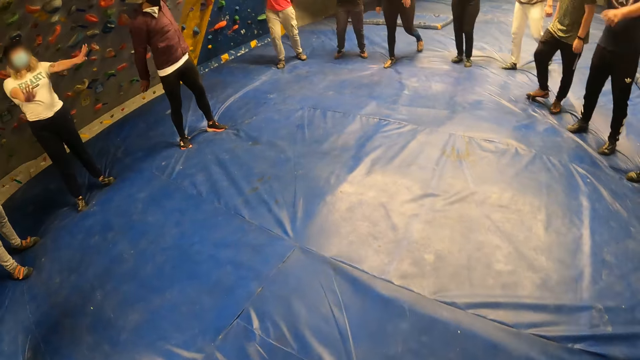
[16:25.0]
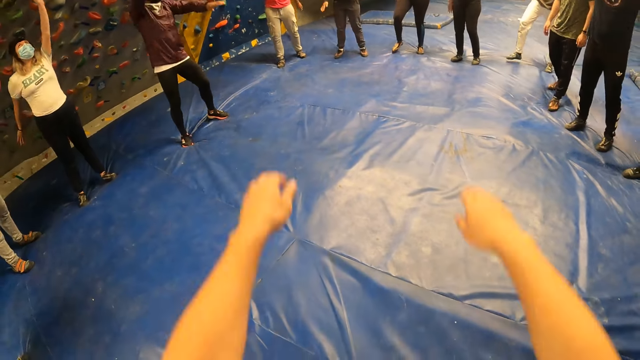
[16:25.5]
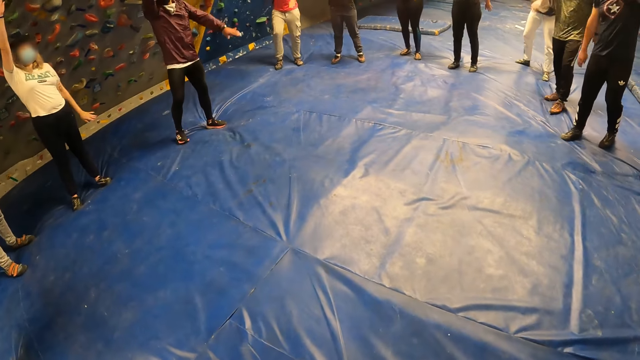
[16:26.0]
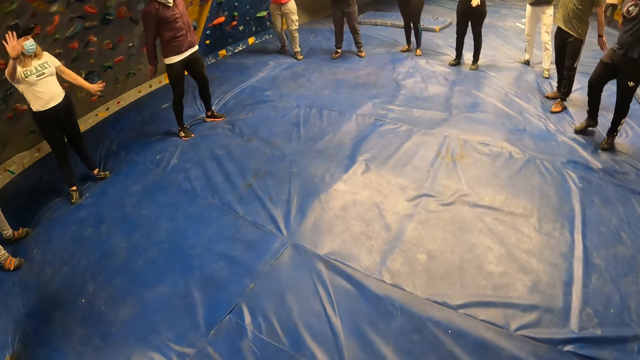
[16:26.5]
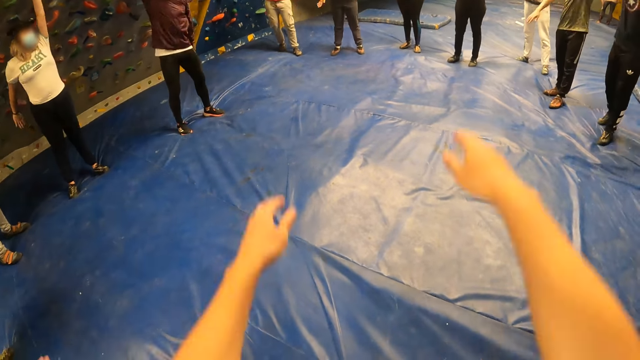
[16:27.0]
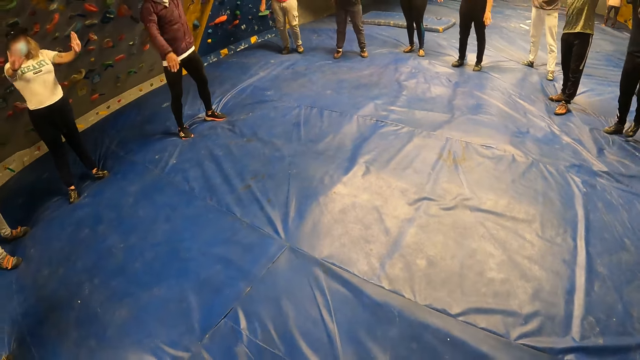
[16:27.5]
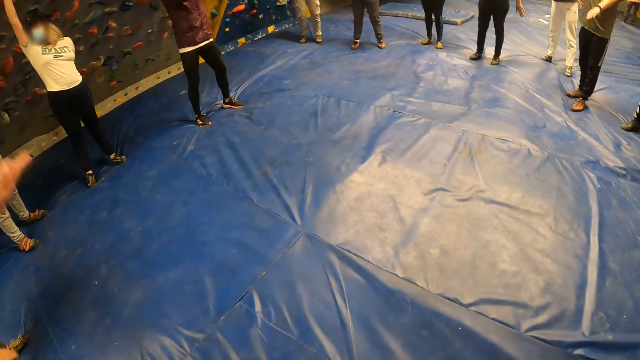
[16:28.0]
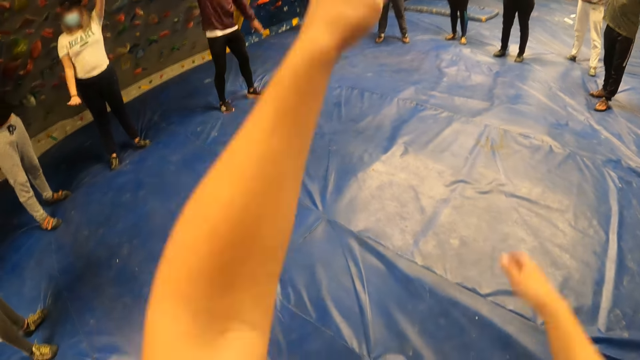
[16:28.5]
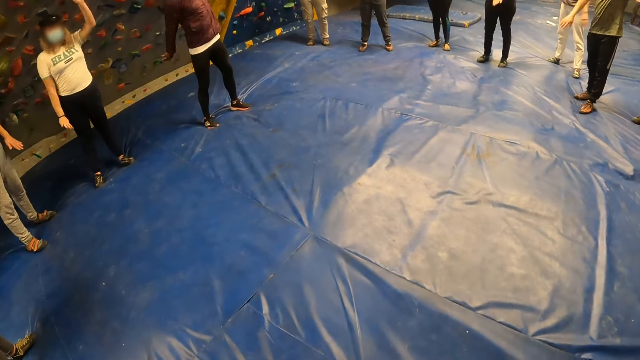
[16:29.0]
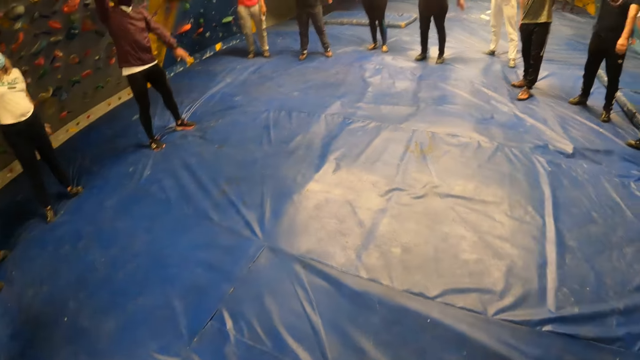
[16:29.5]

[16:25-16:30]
The camera wearer raises his hands.

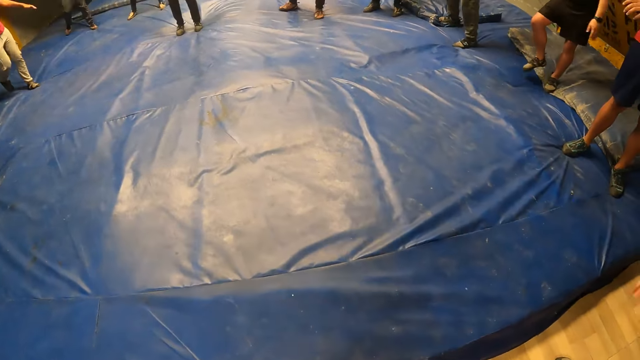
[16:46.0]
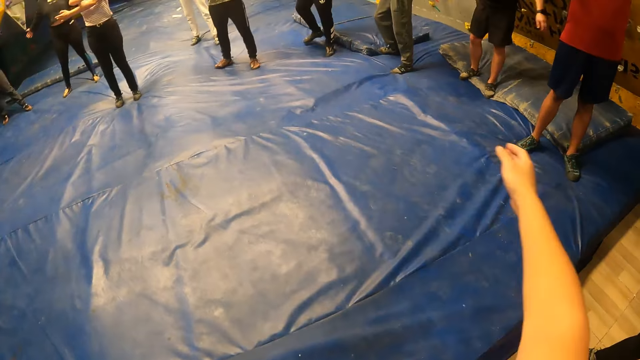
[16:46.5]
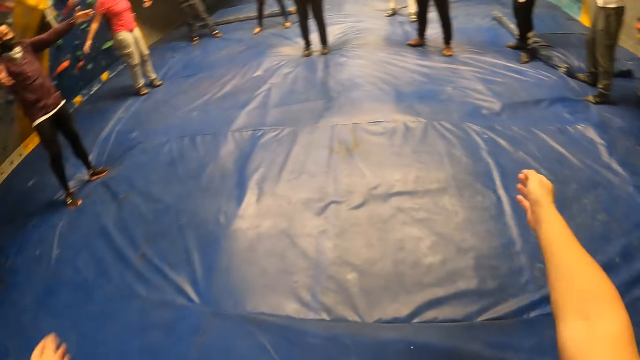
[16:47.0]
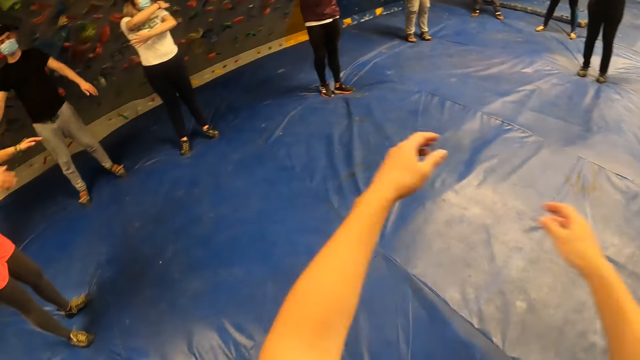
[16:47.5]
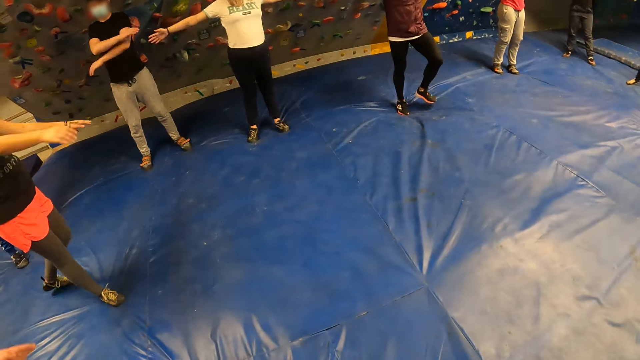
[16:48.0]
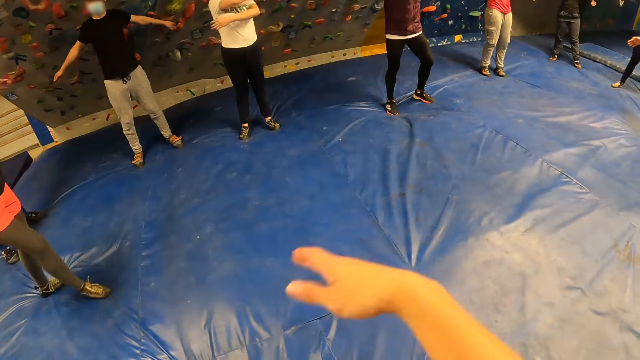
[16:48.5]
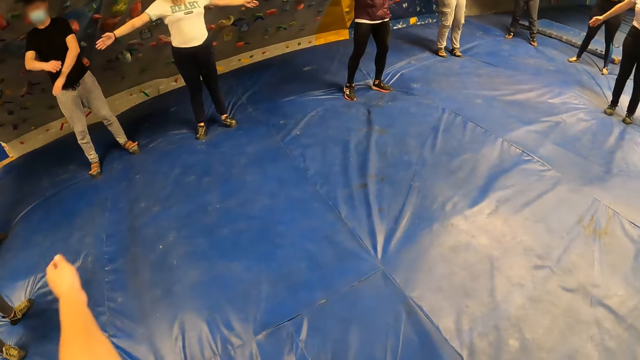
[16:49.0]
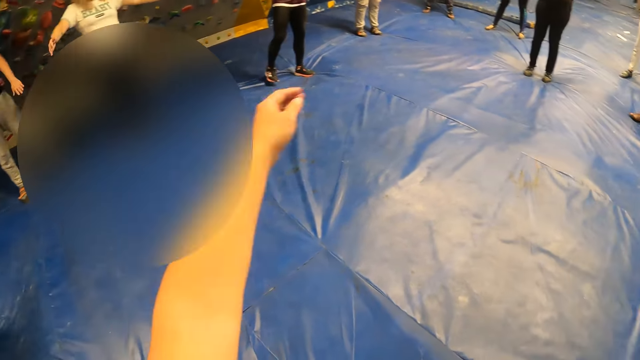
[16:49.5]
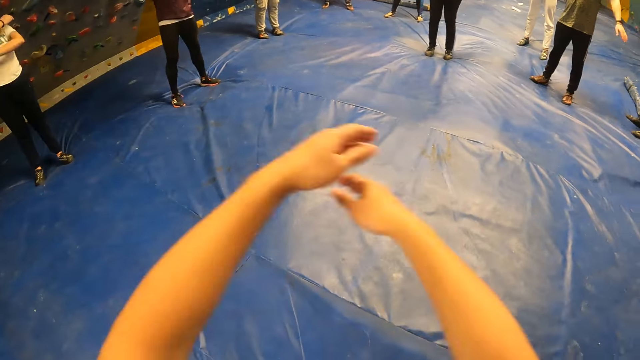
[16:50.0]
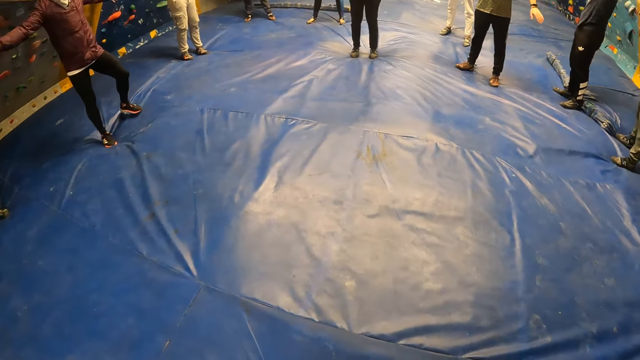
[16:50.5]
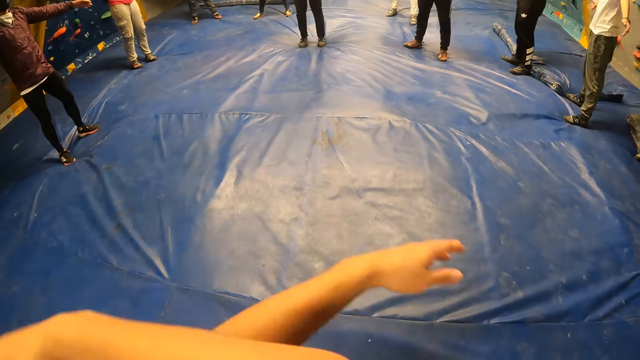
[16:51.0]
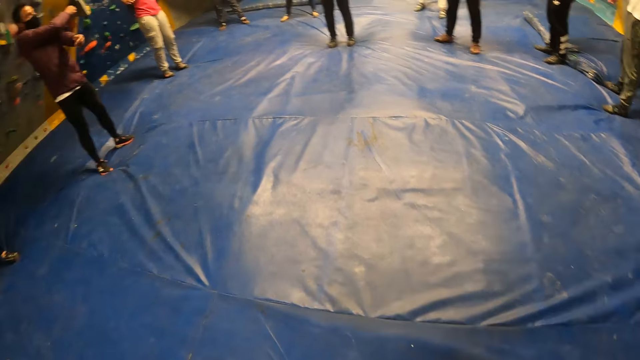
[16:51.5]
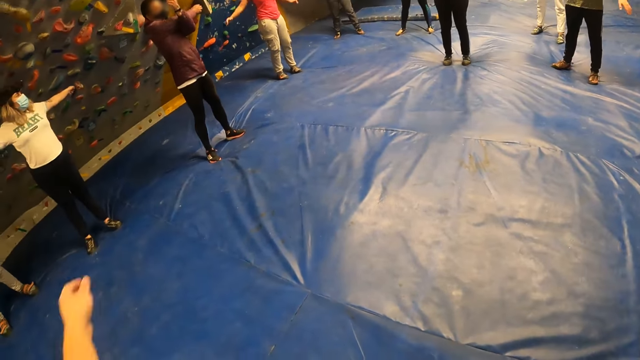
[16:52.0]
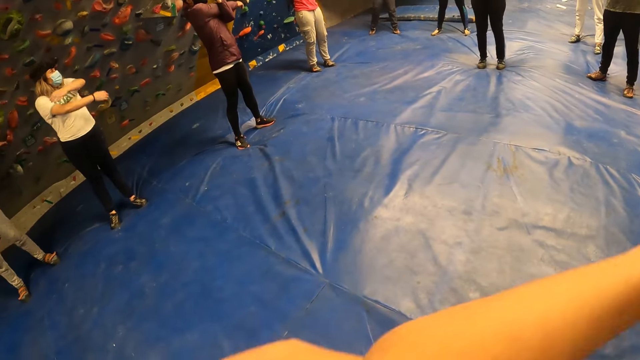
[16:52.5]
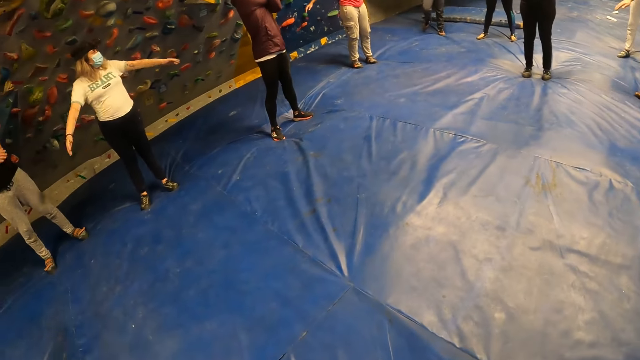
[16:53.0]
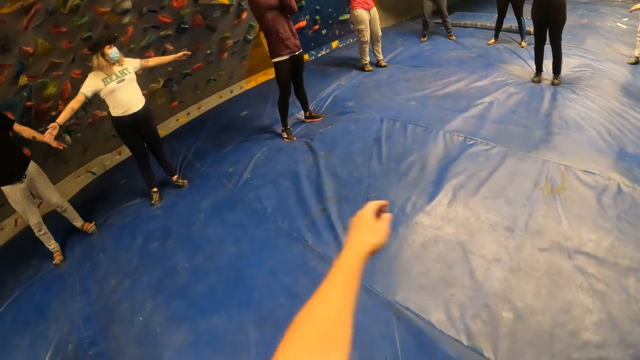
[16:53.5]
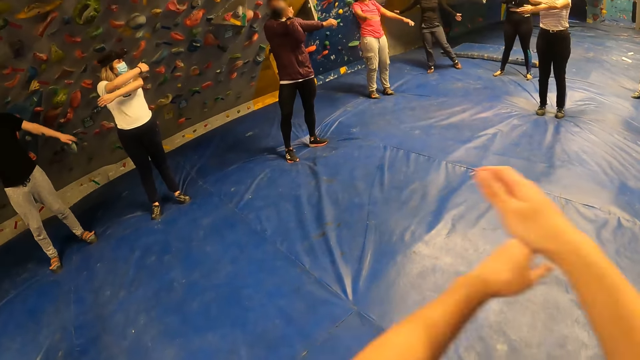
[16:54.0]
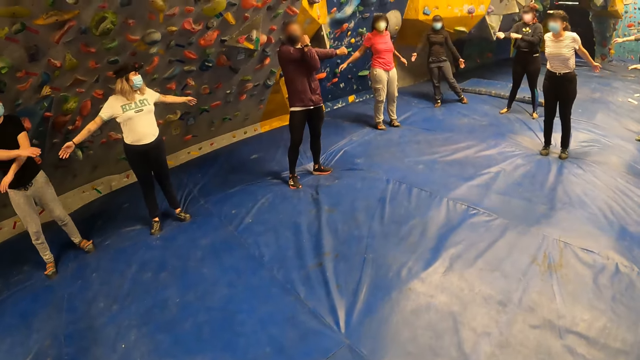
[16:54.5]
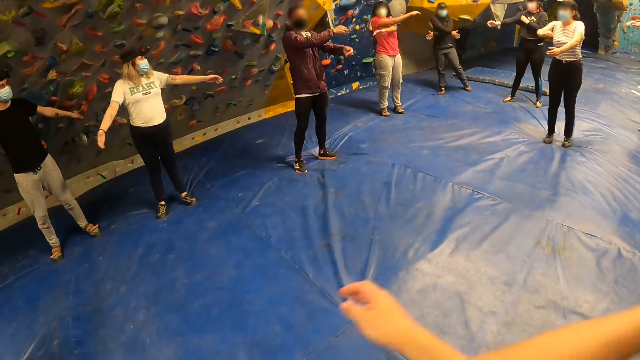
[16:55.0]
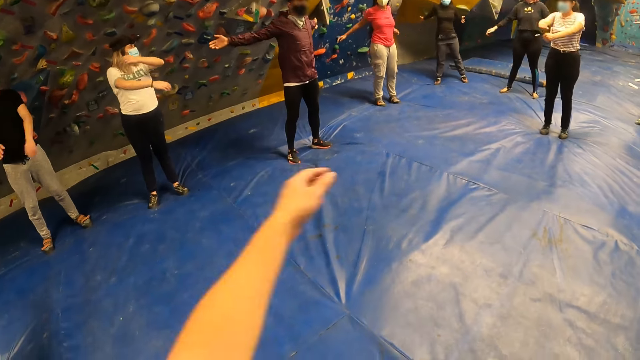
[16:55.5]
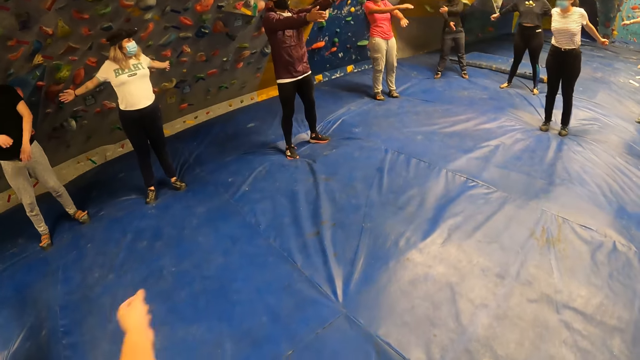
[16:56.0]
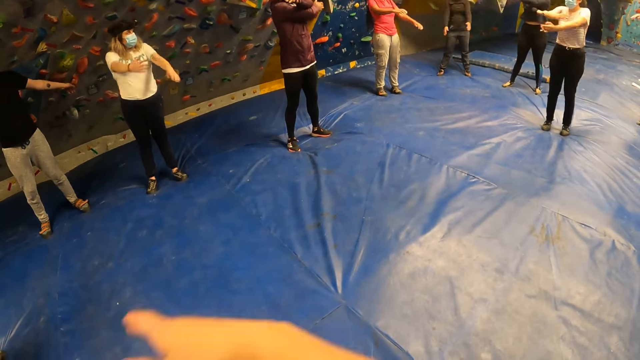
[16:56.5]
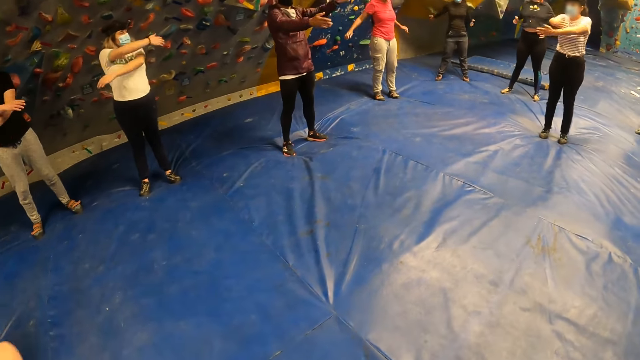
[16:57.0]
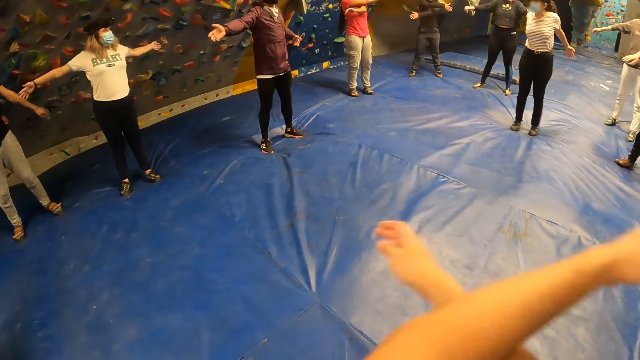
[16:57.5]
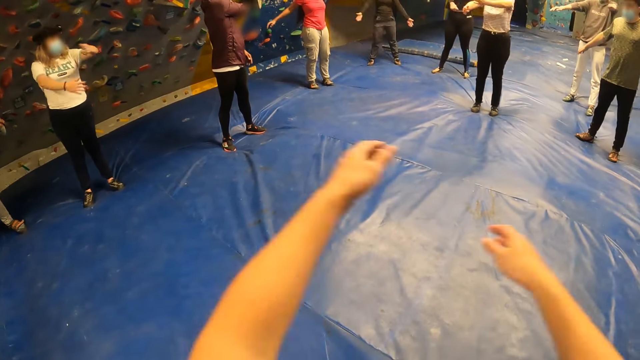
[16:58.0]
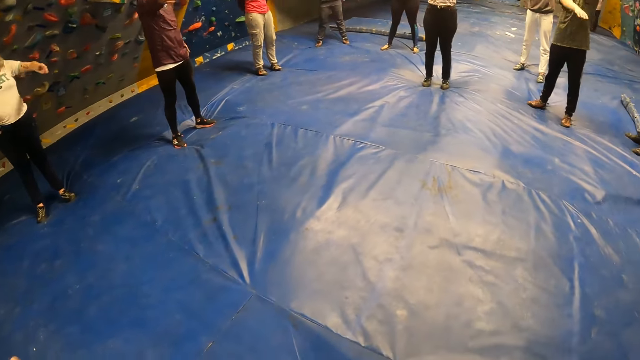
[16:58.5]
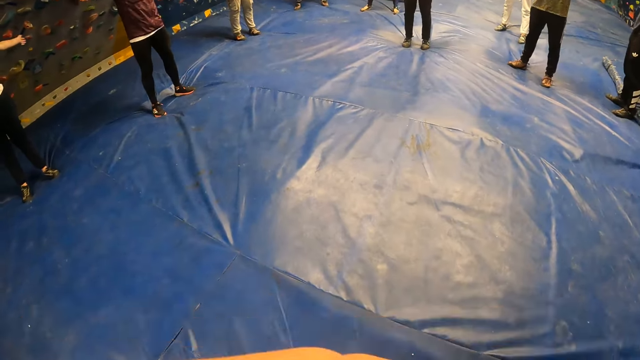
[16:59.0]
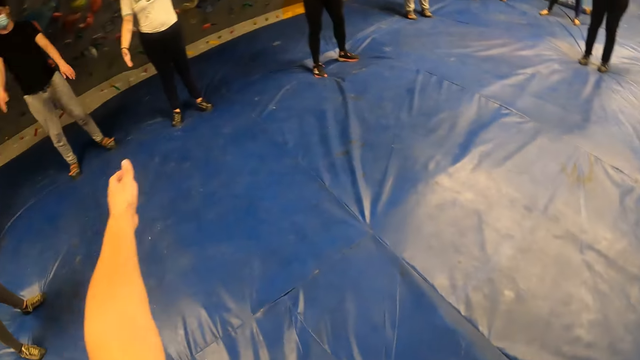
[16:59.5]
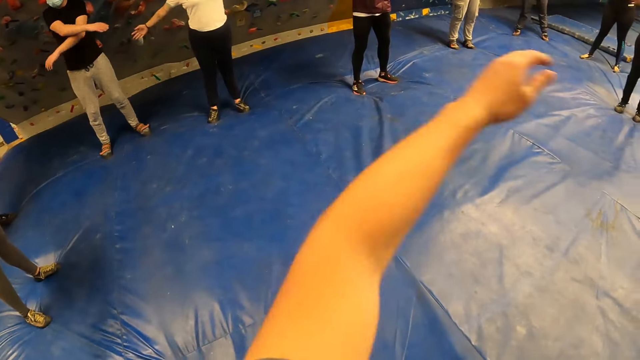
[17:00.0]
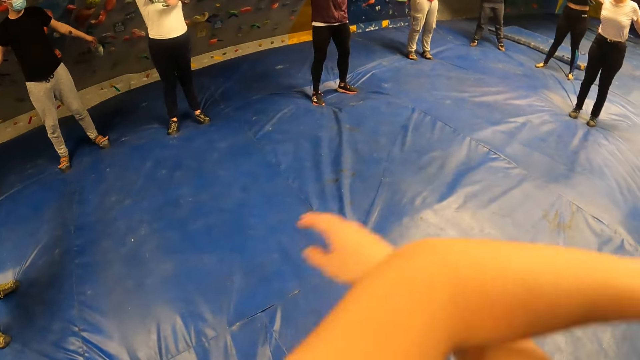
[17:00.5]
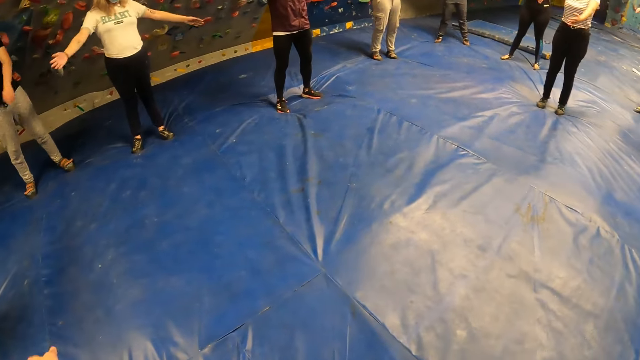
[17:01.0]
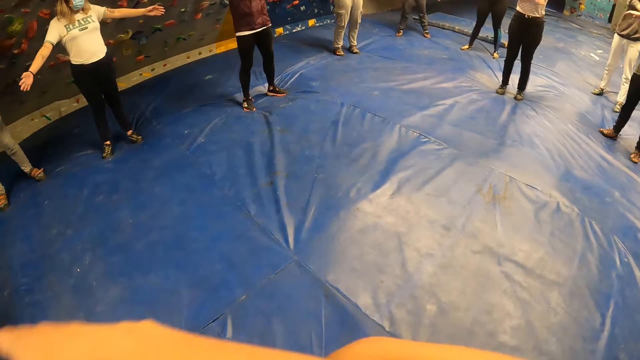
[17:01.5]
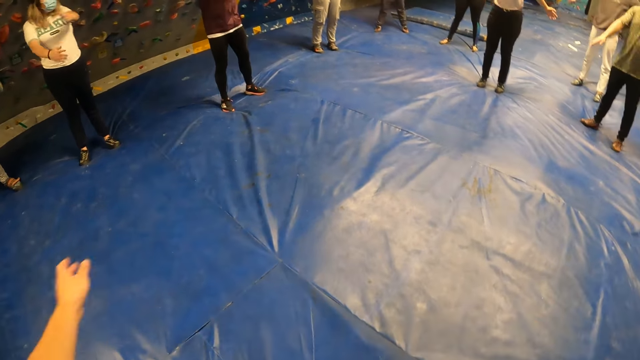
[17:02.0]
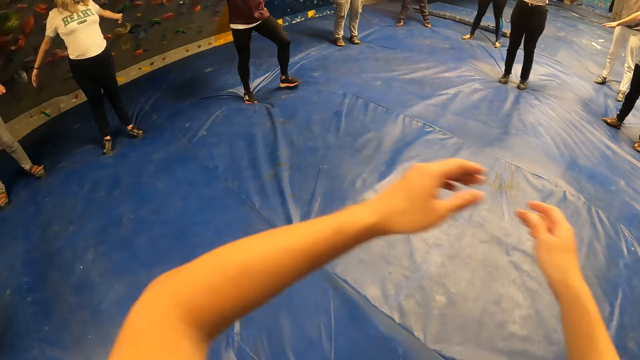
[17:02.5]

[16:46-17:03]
The camera wearer crosses his hands.
